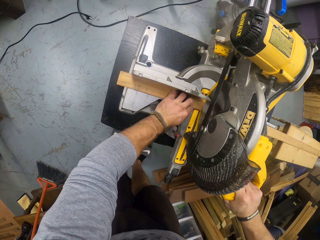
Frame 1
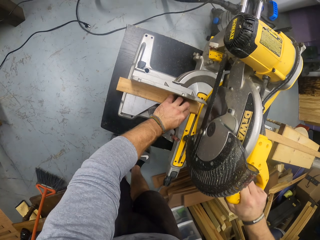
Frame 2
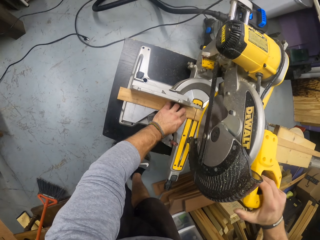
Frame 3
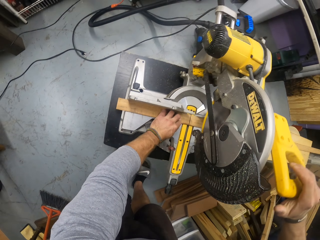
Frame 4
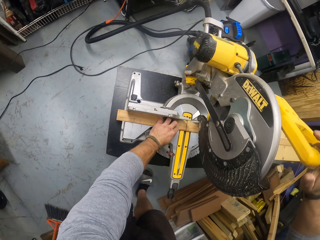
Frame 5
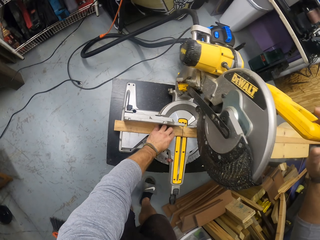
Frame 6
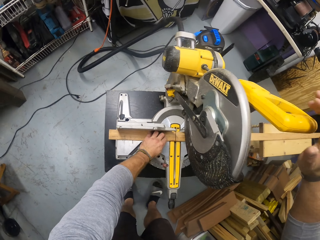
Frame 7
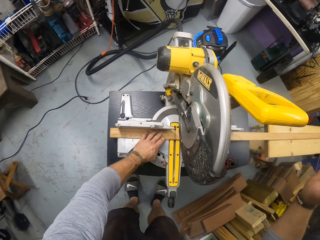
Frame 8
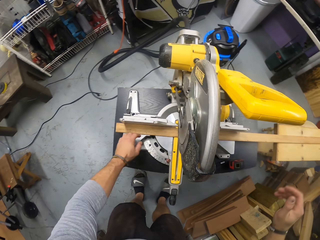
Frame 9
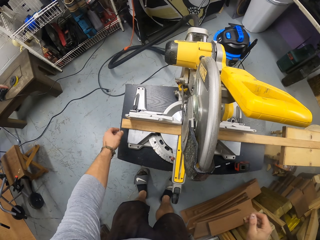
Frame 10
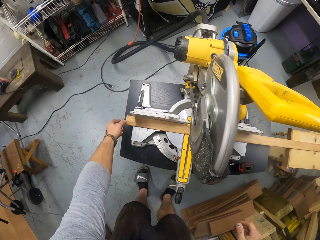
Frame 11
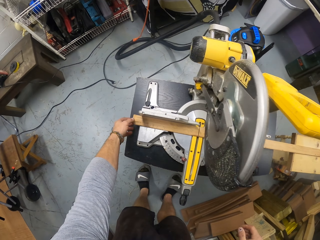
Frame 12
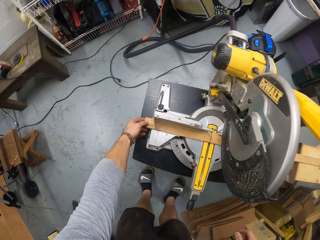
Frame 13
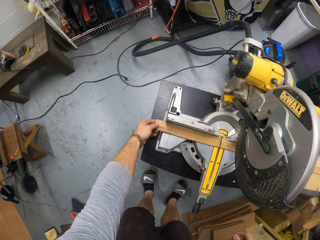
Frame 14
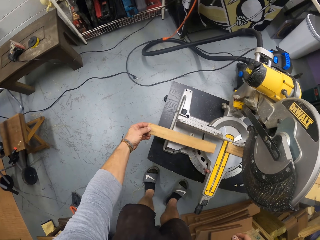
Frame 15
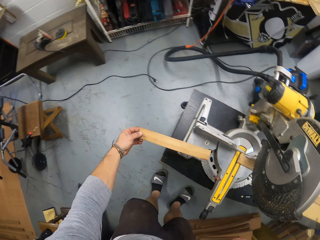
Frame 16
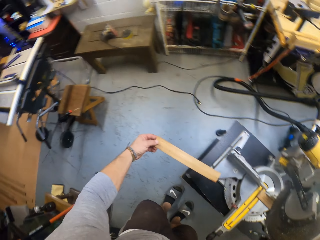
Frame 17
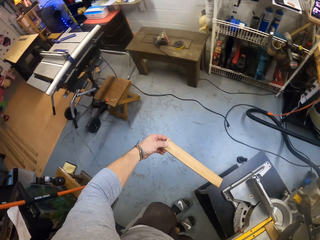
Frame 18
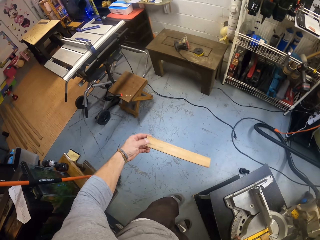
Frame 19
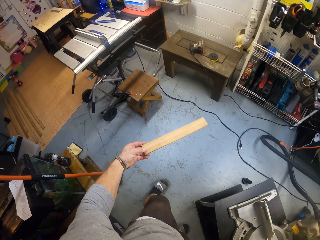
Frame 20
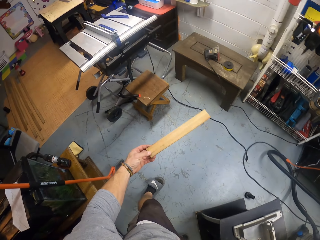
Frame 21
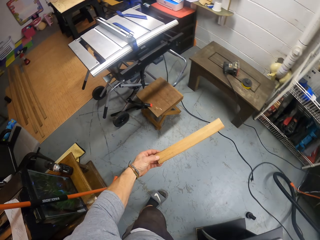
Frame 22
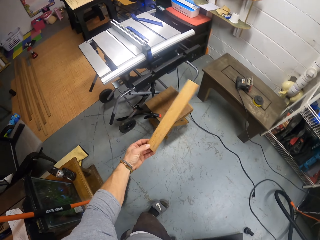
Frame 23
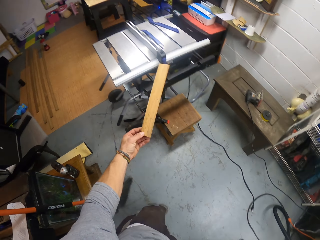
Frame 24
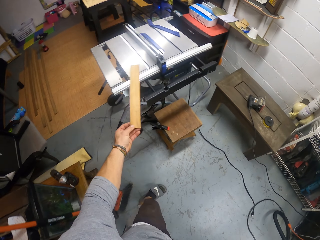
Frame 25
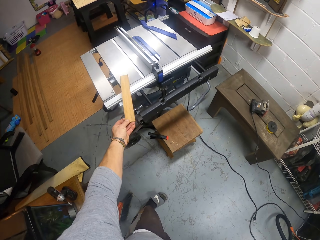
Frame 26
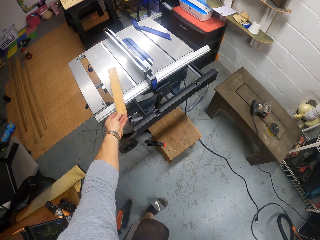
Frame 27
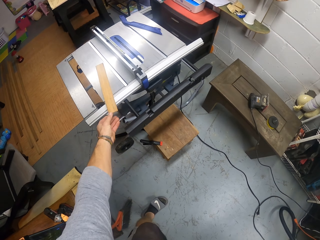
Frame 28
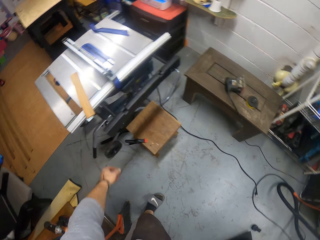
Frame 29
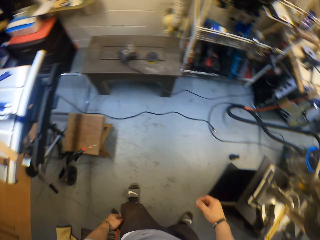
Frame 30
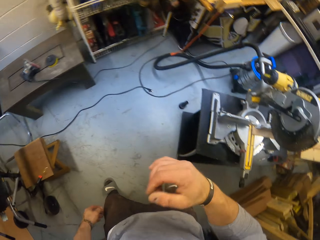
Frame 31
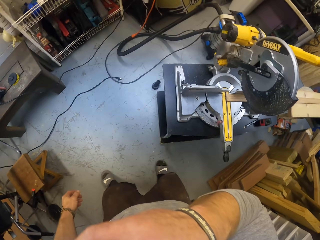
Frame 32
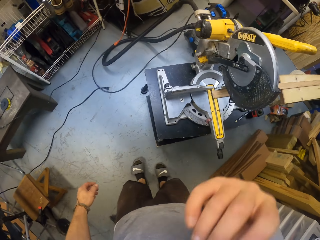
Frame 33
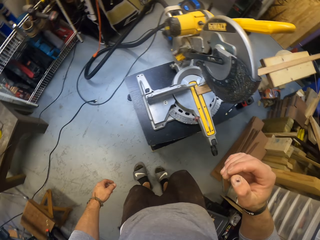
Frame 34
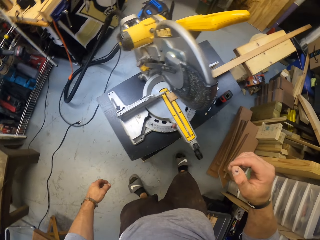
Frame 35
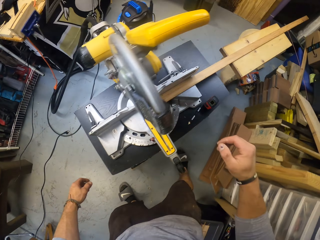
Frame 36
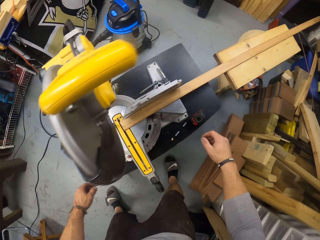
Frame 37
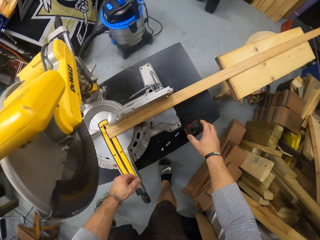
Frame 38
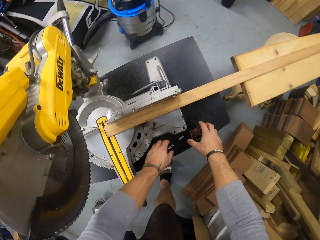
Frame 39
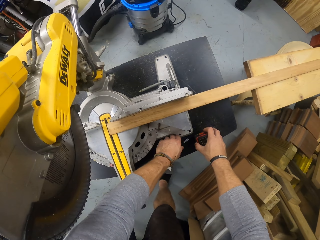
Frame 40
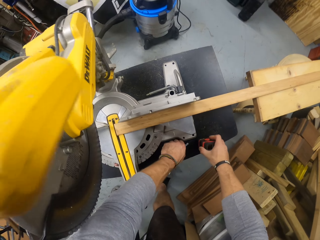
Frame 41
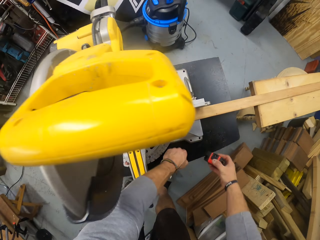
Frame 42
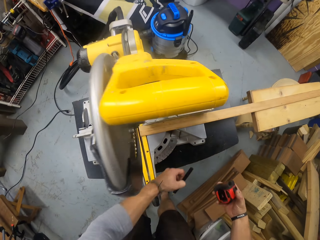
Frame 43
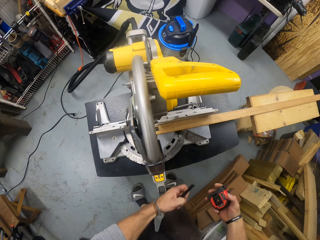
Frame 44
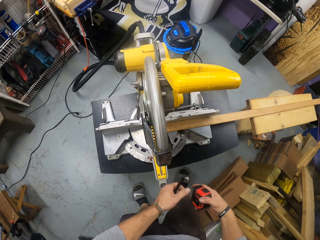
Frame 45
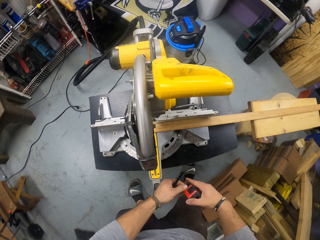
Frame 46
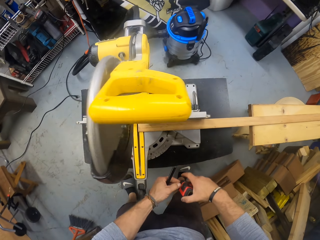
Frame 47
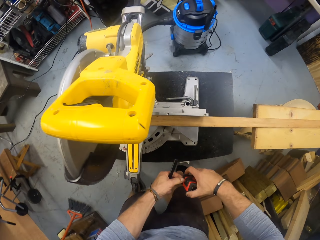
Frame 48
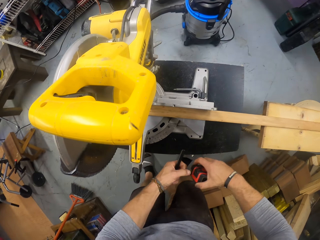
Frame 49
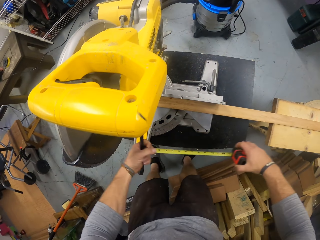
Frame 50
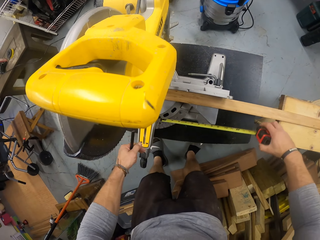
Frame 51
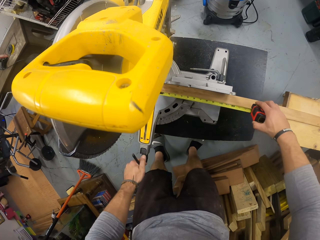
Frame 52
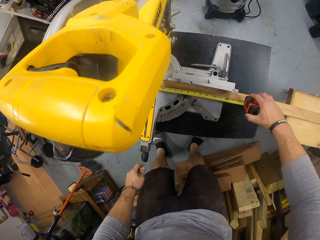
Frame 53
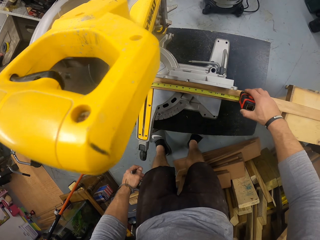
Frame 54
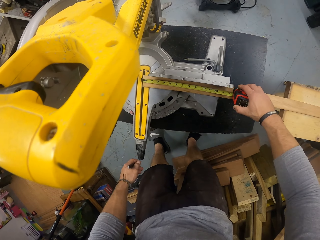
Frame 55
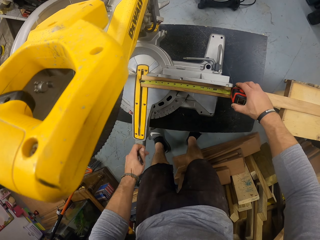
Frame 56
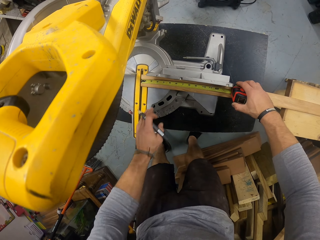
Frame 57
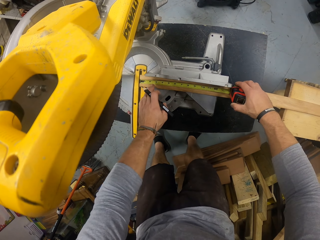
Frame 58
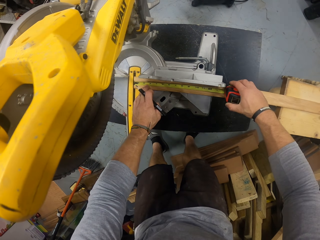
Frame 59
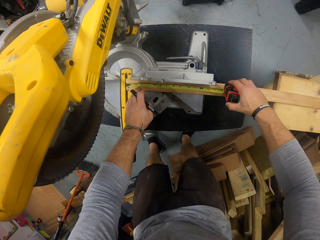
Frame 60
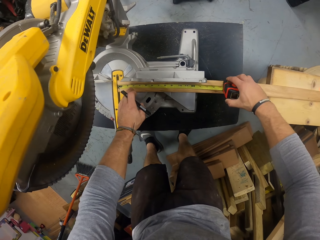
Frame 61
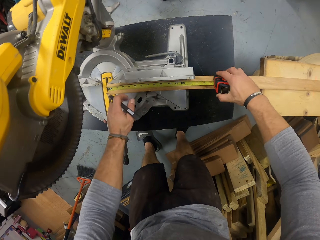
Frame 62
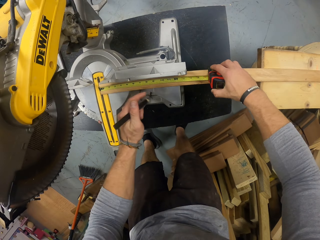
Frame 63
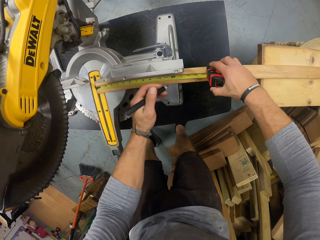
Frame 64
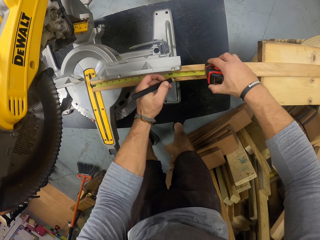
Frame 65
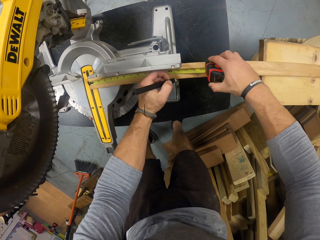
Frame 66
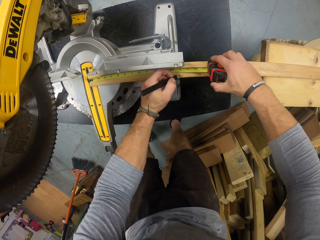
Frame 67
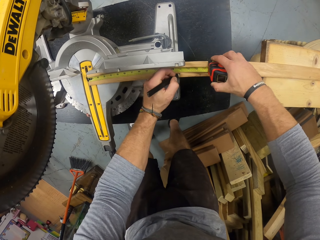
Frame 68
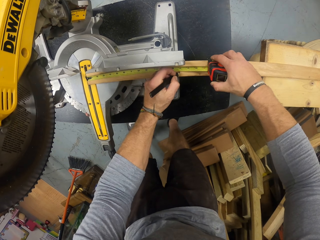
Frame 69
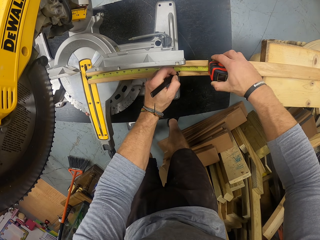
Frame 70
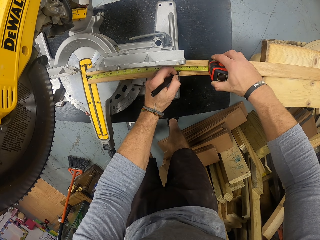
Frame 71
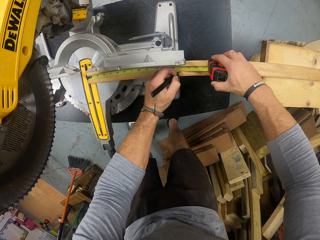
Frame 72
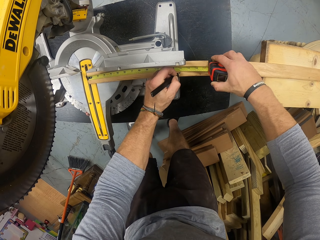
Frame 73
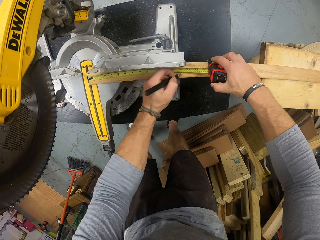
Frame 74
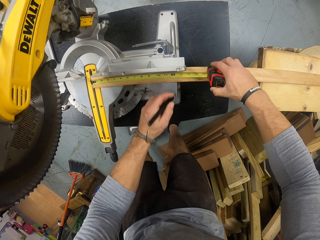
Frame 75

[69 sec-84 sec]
The camera wearer picks a piece of wood on the table with his left hand. He drops the piece of wood on an inactive table saw with his left hand. He cleans his face with his right hand. He picks the tape rule or tape measure on the table saw with his right hand, and picks the pencil on the table saw with his left hand. He places the tape rule on the strip of wood with his hands. He pulls the hook. He measures the wood with the tape measure. He marks the strip of wood with the pencil in his left hand.

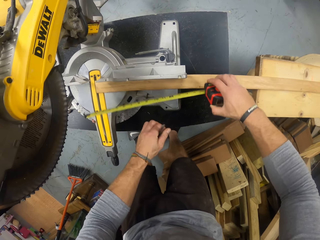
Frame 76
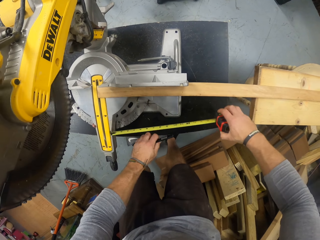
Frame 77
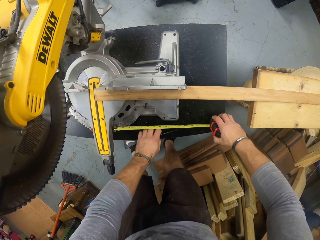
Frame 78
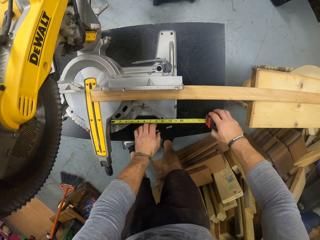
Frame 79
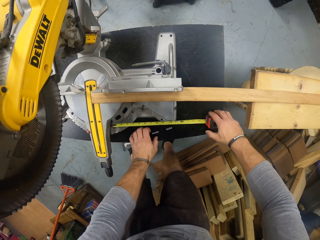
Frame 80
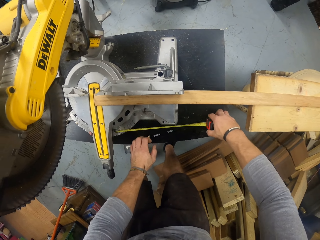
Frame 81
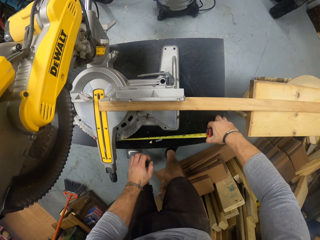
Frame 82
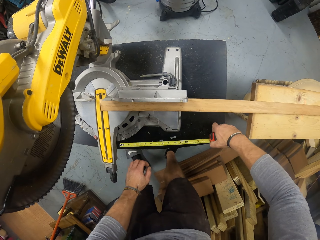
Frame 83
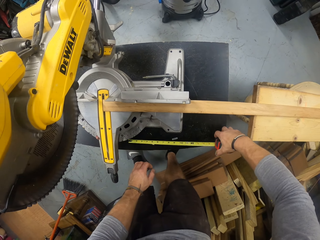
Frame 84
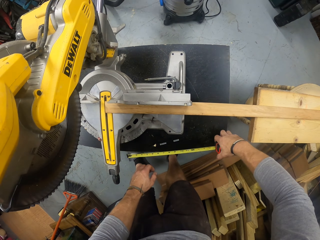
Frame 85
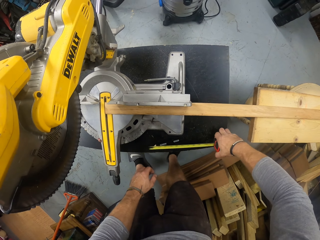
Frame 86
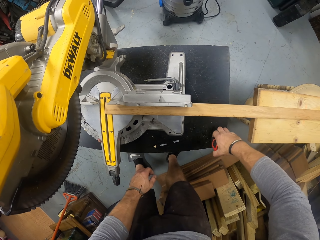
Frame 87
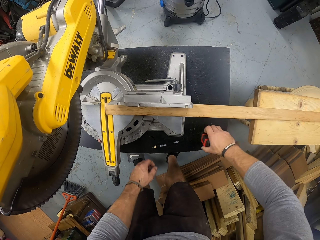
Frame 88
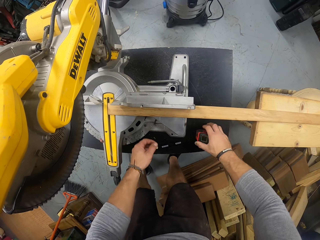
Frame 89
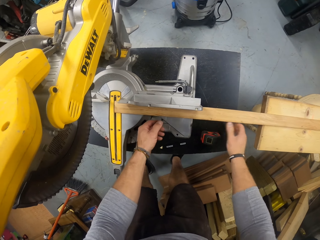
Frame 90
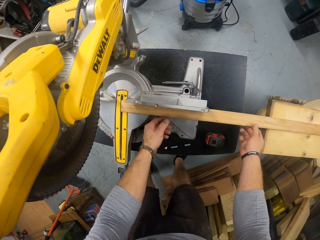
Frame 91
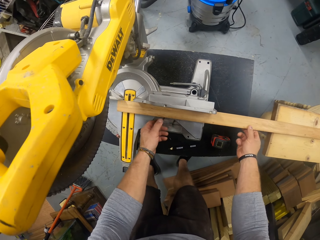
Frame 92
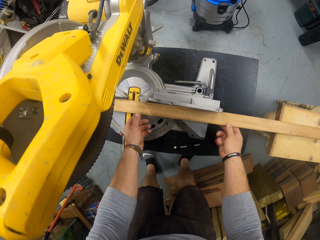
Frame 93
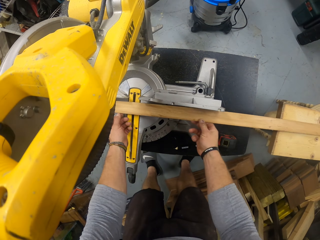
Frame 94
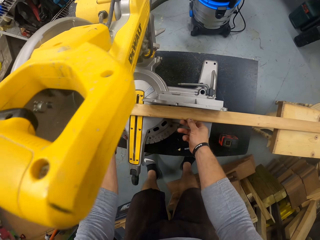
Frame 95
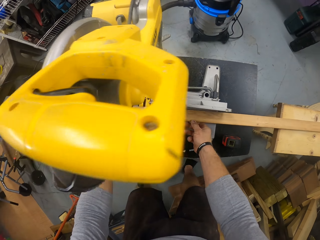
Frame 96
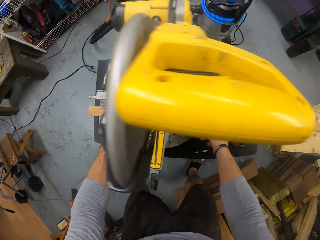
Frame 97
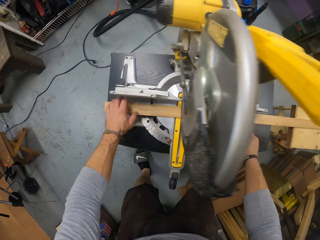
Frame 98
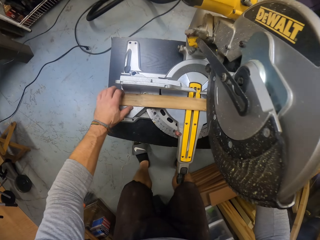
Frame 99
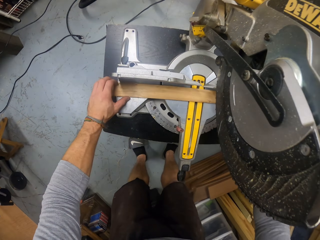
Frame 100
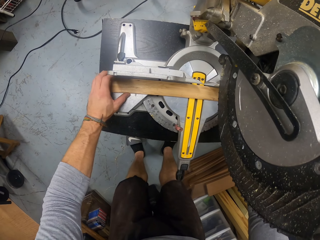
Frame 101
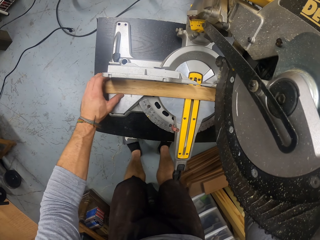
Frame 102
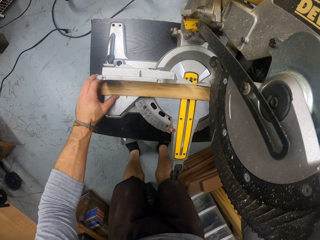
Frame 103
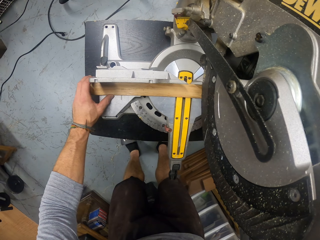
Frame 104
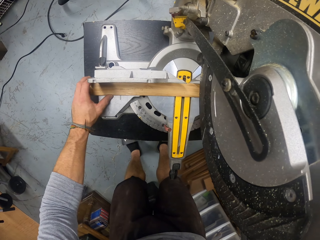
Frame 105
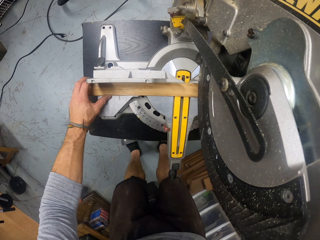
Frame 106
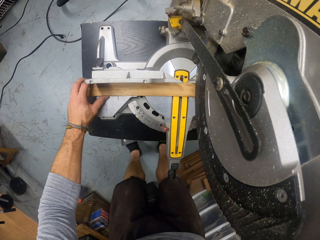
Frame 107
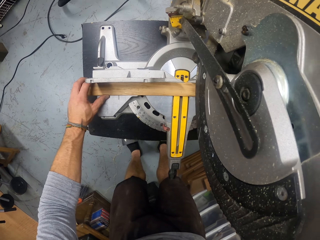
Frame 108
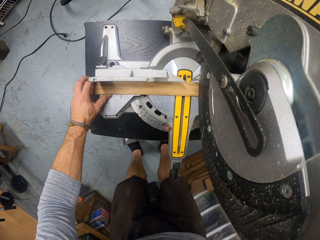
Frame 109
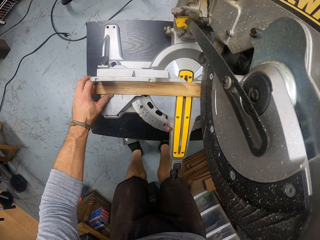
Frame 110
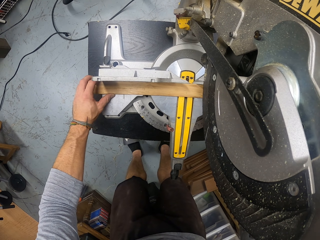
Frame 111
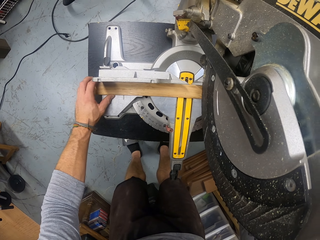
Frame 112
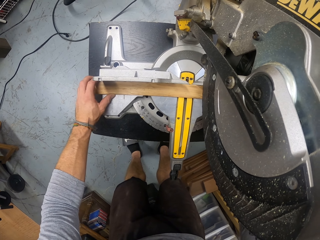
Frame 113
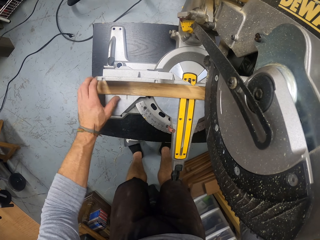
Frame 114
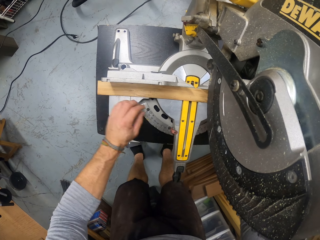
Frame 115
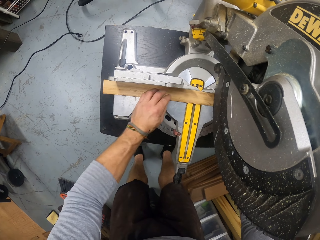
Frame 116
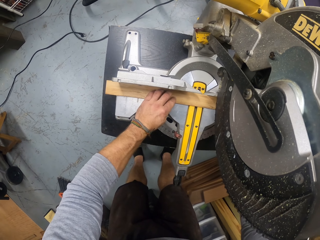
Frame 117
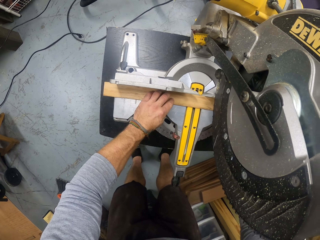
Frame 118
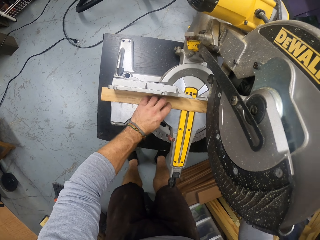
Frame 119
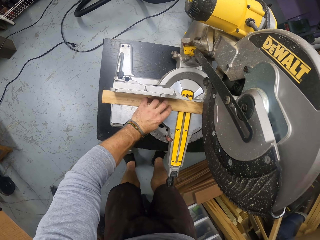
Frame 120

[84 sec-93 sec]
The camera wearer drops the tape rule or tape measure on the table saw with his right hand. He drops a pencil on the table saw in his left hand. He picks the tape measure. He presses the tape measure case. He aligns the strip of wood with the saw with his hands.
